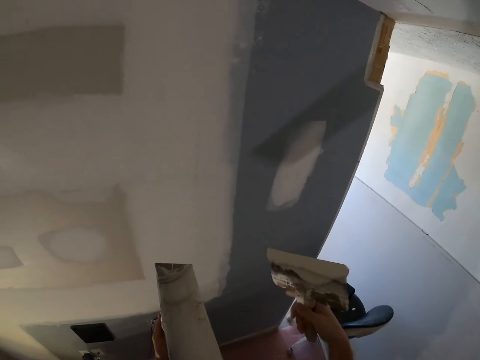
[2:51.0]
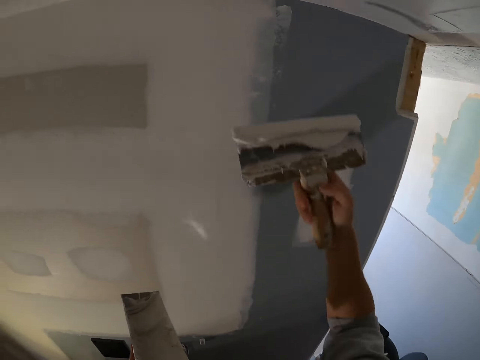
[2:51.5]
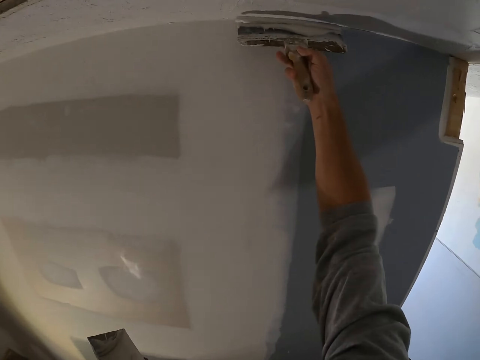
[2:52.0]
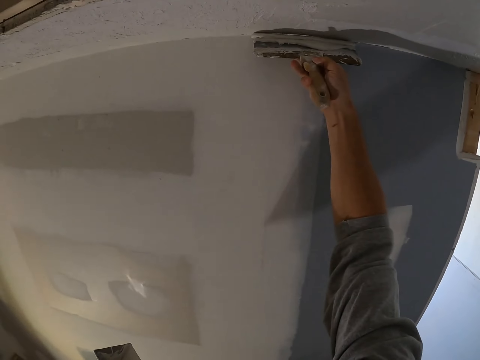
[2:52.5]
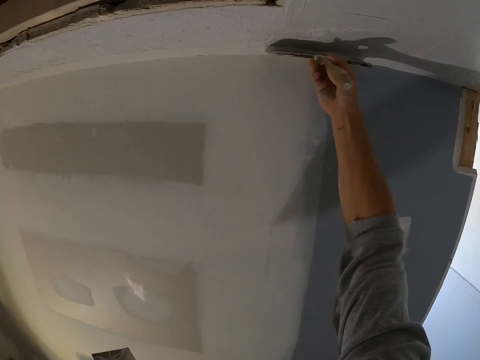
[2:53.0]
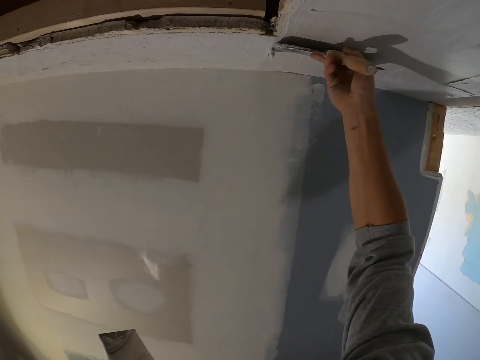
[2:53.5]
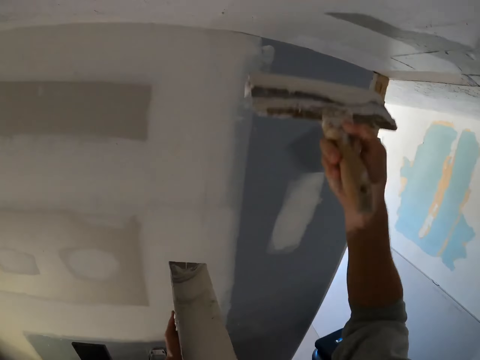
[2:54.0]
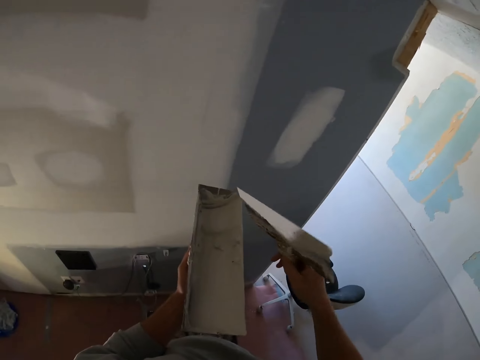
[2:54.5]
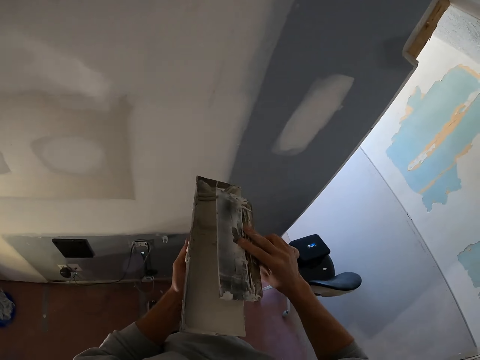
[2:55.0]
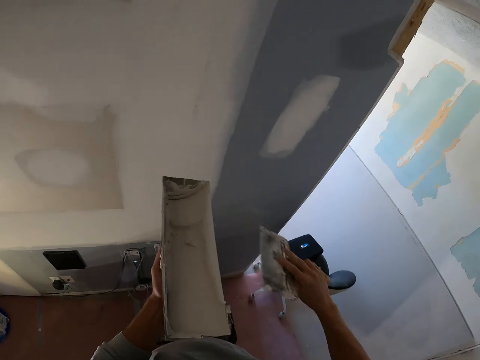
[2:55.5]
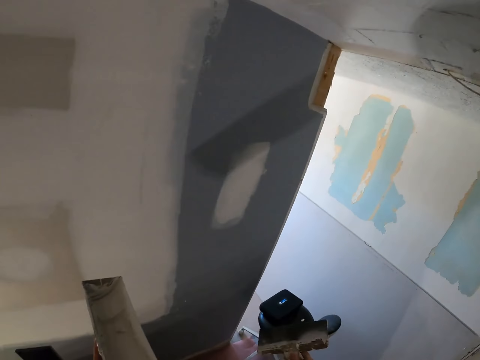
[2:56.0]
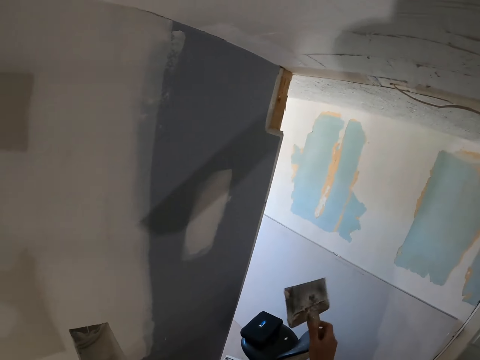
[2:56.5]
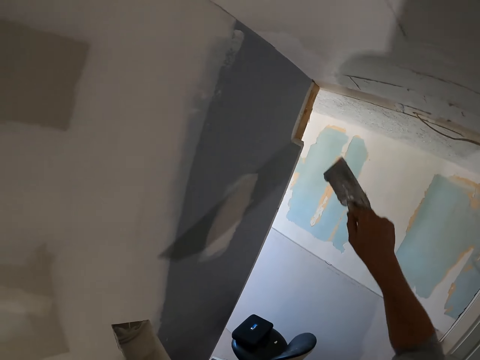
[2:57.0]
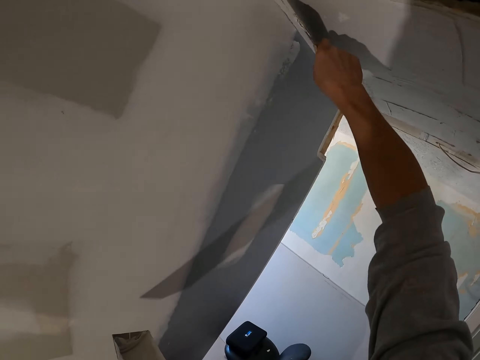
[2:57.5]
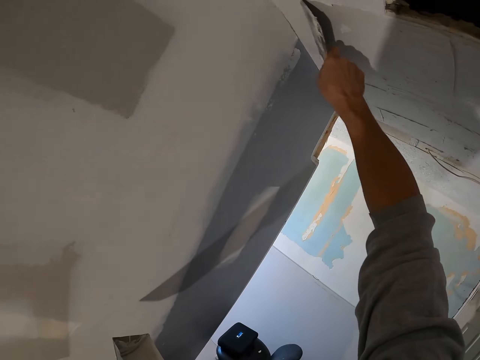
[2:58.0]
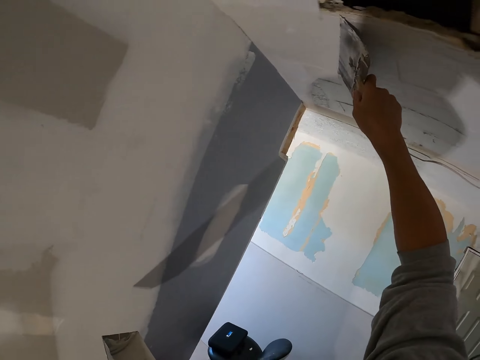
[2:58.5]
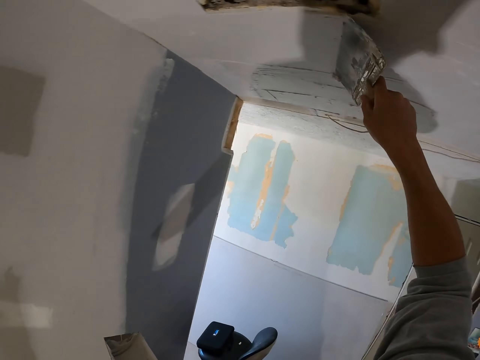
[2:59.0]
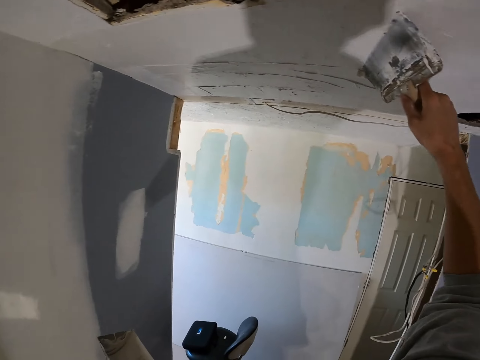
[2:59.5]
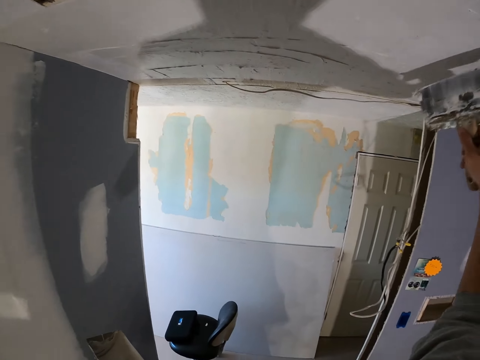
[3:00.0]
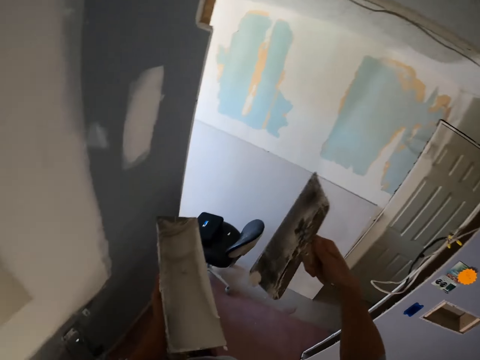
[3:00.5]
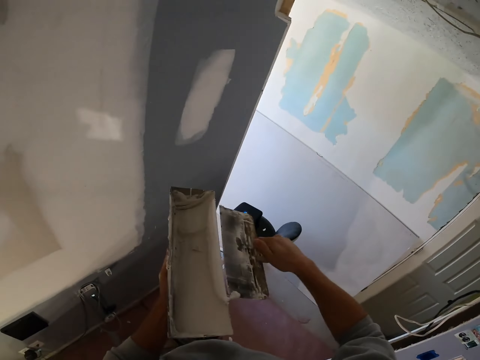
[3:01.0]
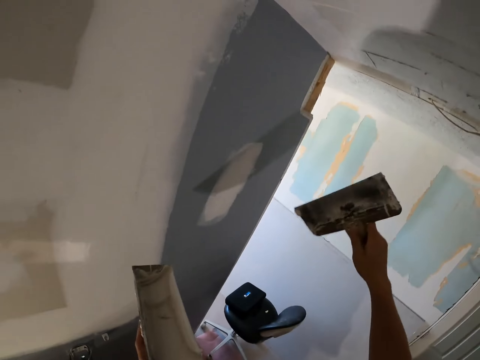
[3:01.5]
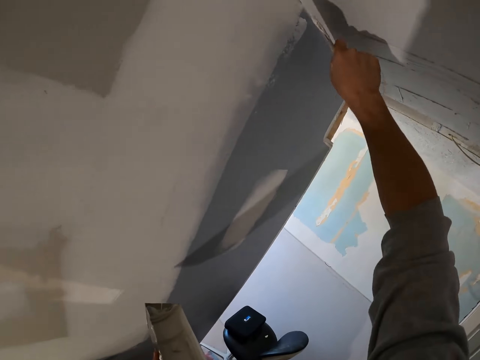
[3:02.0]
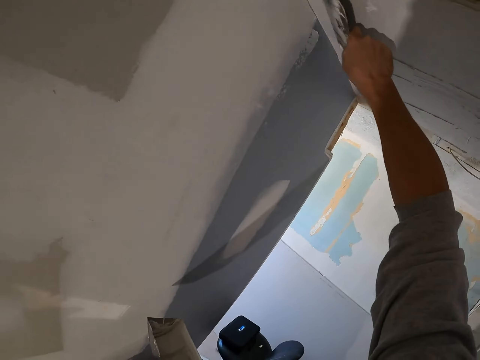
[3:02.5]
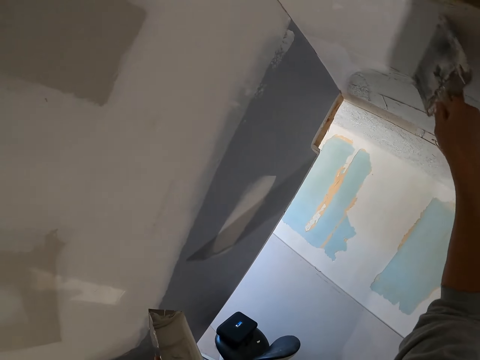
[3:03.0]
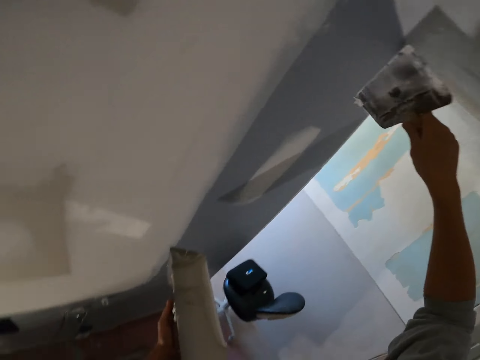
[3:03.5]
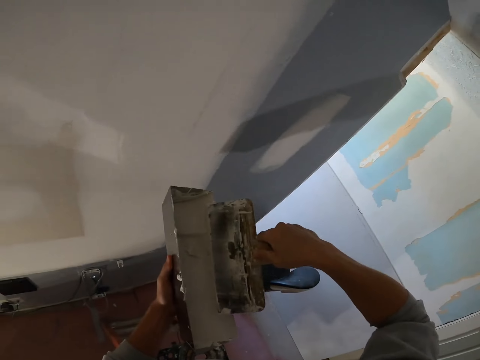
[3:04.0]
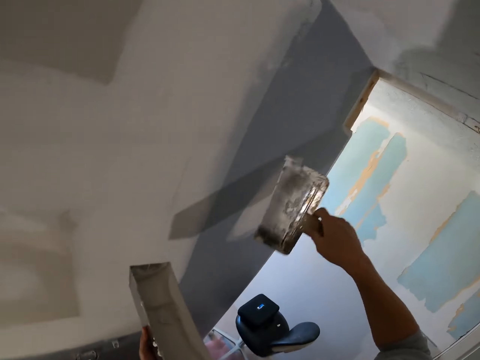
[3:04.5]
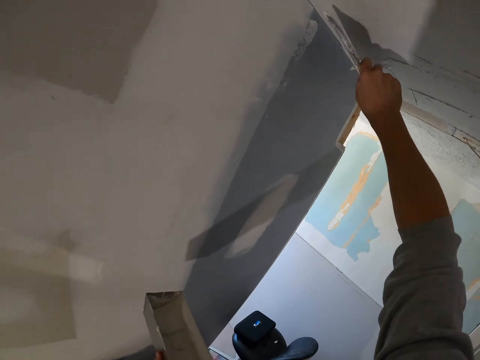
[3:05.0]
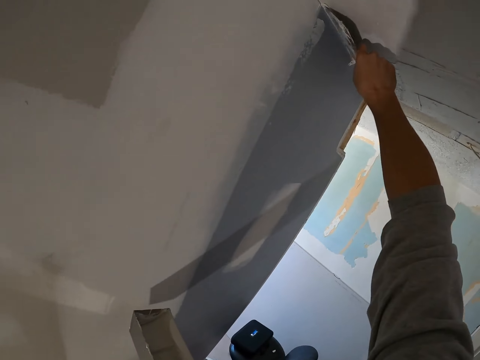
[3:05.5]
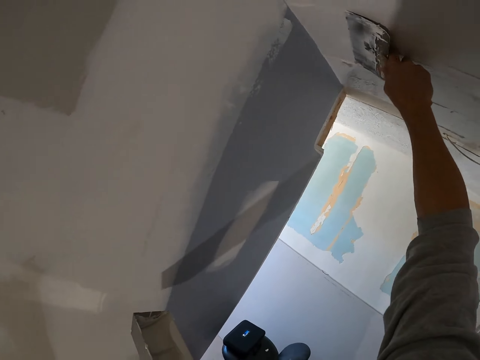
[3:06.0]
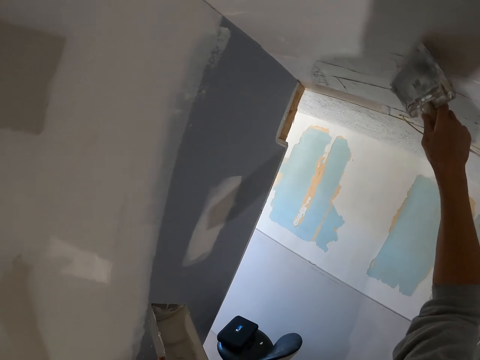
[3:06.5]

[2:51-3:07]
The camera wearer applies paint on the ceiling. They rub the brush on the paint and paint. They rub the brush on the paint and paint. They rub the brush on the paint and paint.

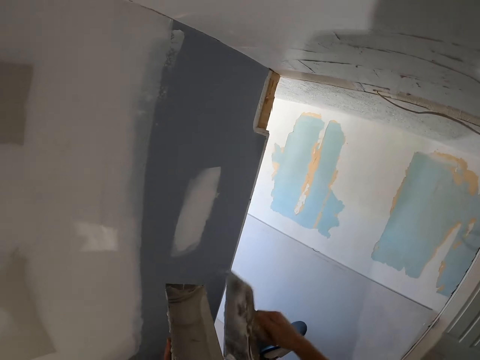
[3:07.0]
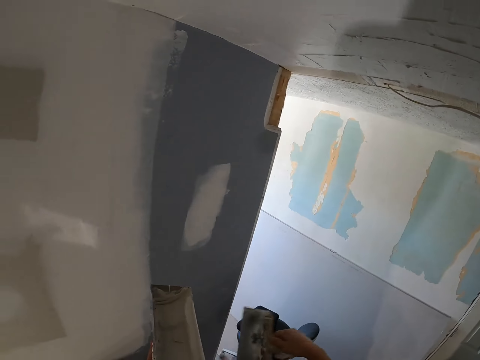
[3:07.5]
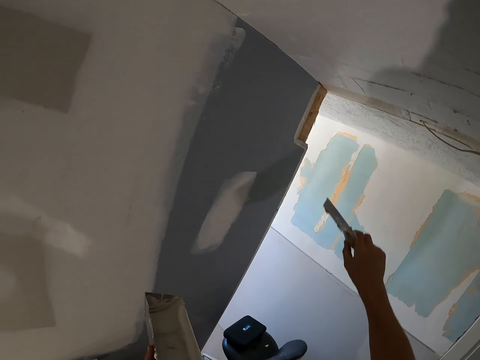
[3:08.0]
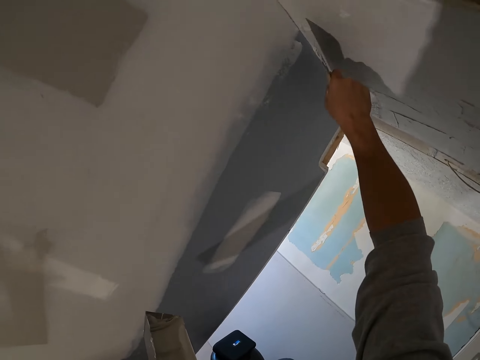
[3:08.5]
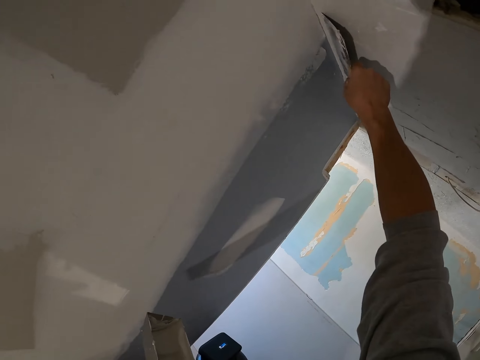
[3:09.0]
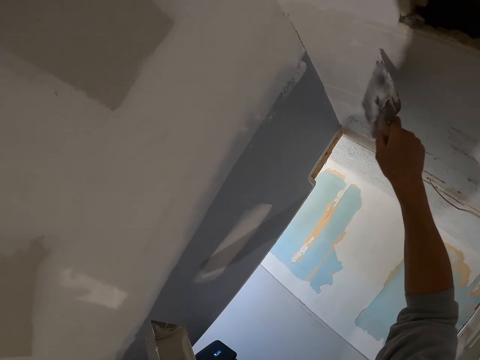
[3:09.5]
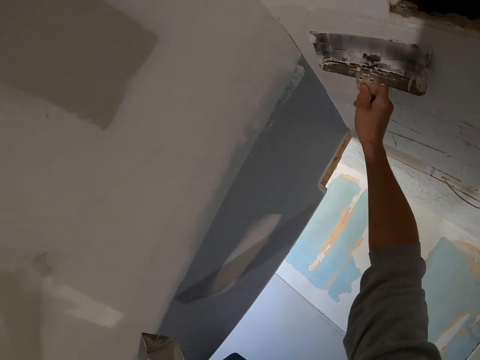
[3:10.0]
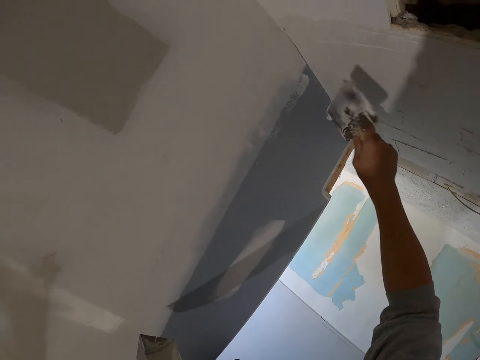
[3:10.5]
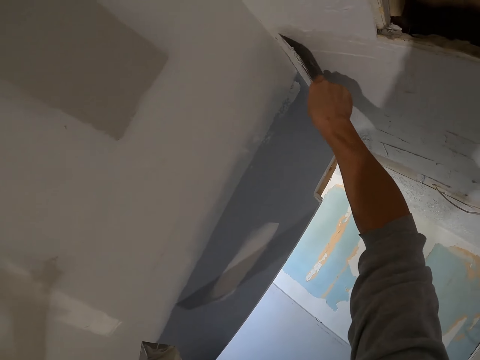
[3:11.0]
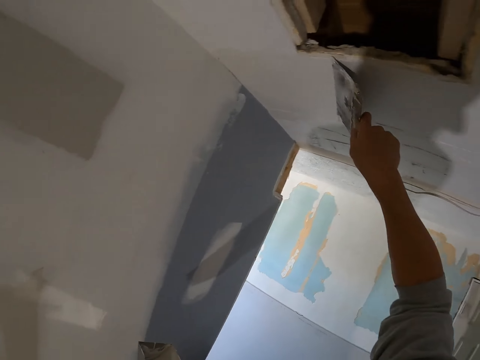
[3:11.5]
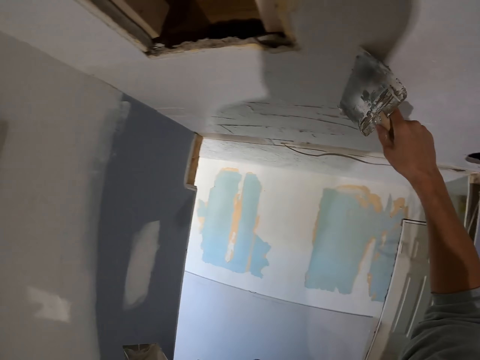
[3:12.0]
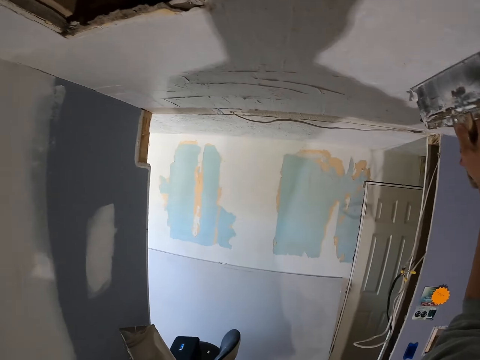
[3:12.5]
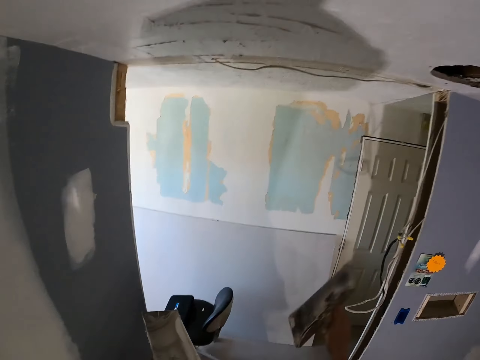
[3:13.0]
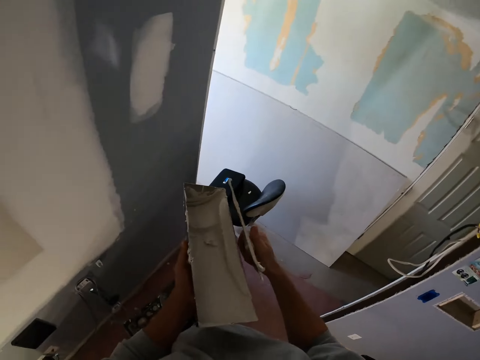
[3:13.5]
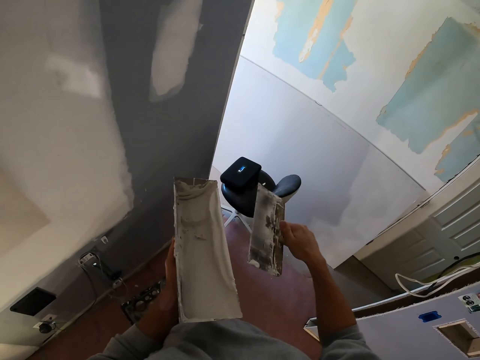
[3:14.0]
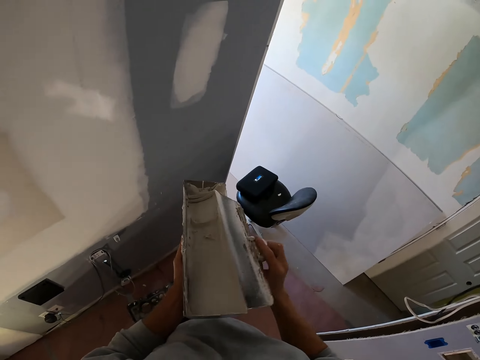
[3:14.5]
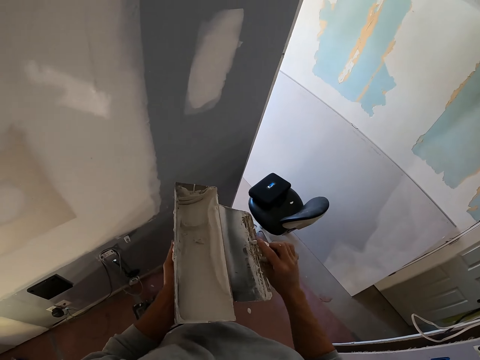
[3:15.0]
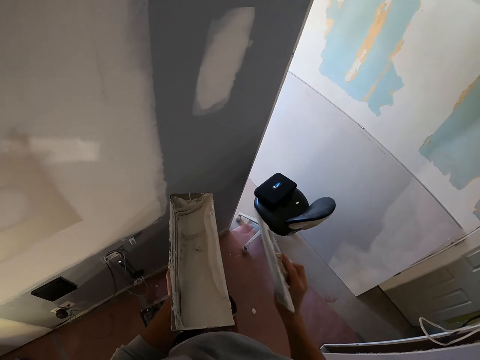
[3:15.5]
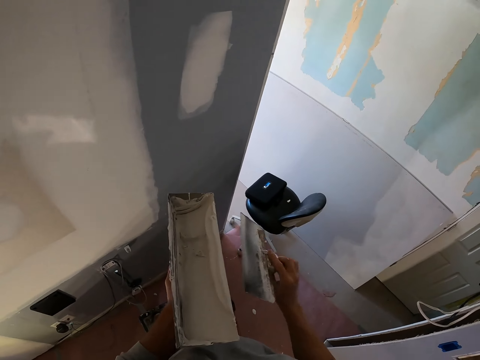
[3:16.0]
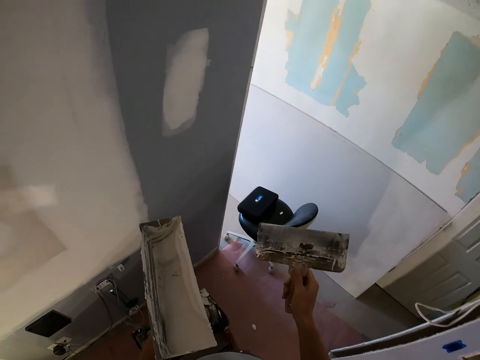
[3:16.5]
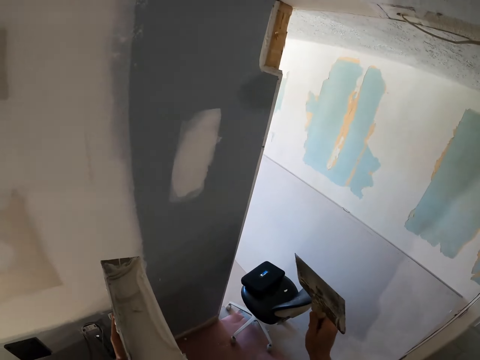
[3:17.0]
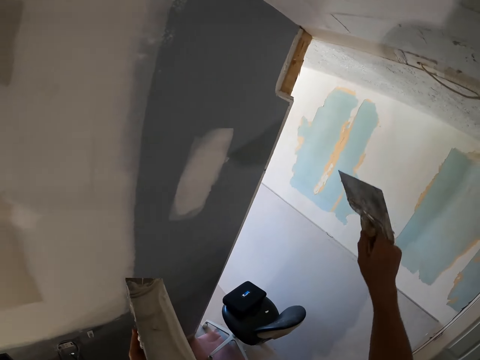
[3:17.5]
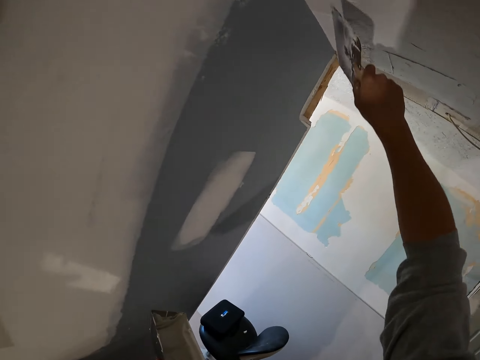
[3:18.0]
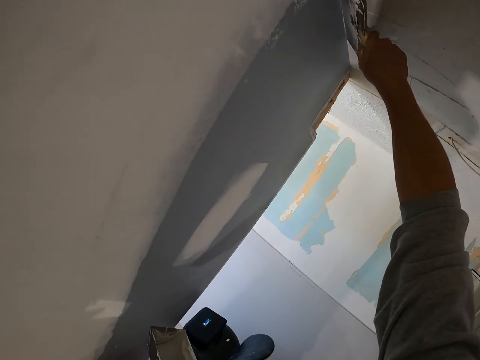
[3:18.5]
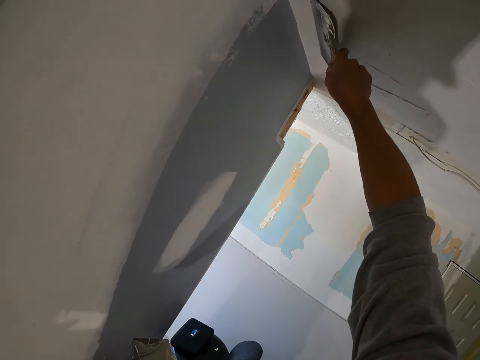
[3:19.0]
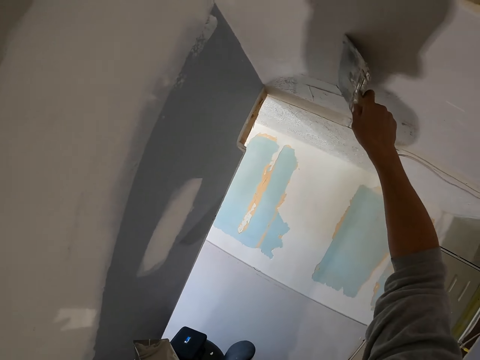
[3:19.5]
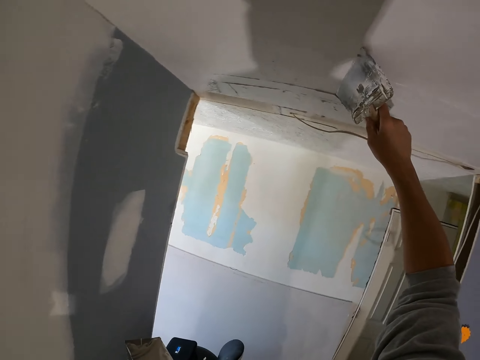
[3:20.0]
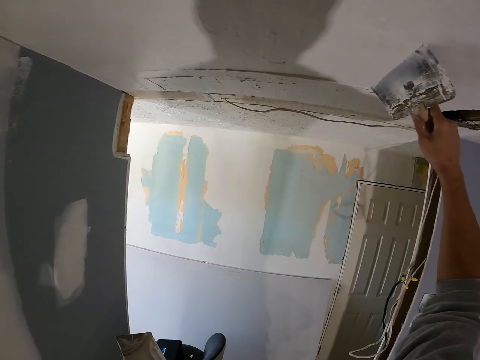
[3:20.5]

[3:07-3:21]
The camera wearer scoops paint on the paint tray, rubs the brush on the paint, and applies paint on the ceiling. They rub the brush on the paint and scoop paint on the paint tray. They apply paint on the ceiling.
